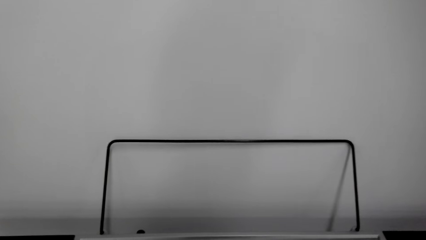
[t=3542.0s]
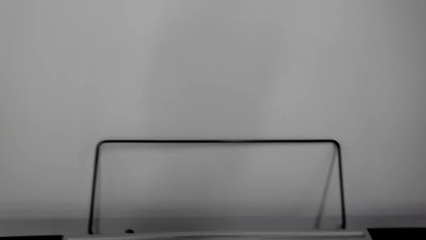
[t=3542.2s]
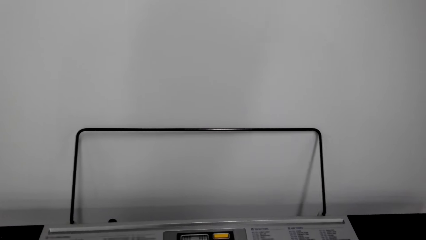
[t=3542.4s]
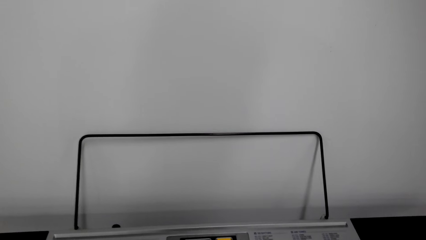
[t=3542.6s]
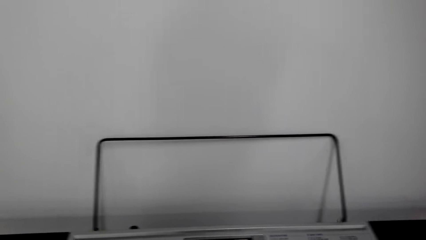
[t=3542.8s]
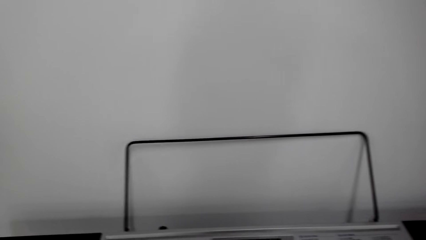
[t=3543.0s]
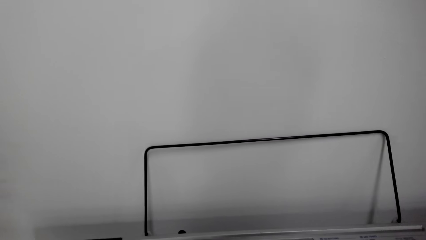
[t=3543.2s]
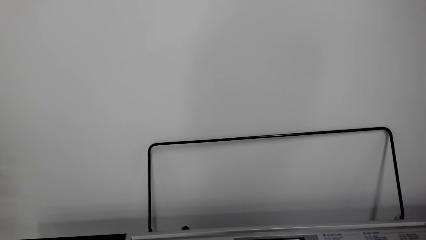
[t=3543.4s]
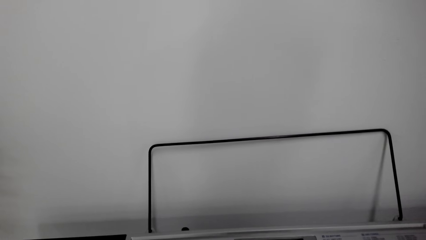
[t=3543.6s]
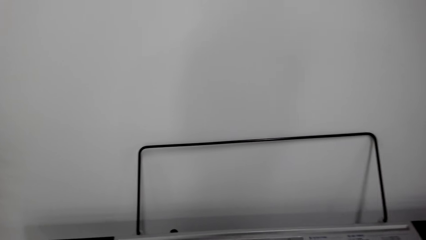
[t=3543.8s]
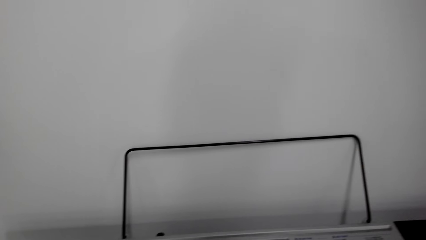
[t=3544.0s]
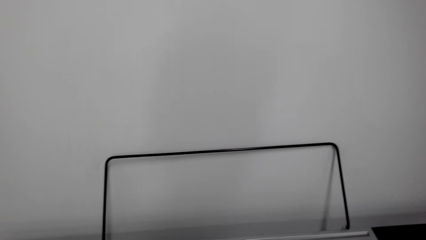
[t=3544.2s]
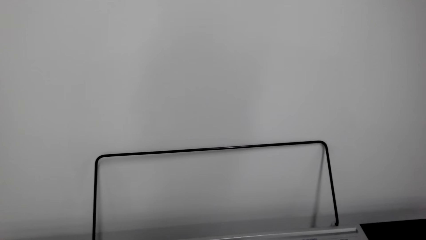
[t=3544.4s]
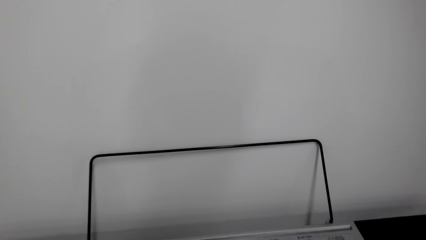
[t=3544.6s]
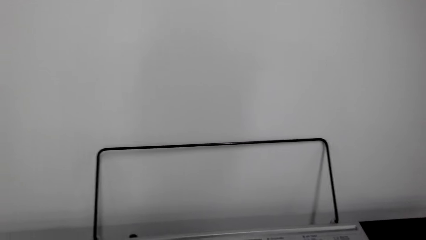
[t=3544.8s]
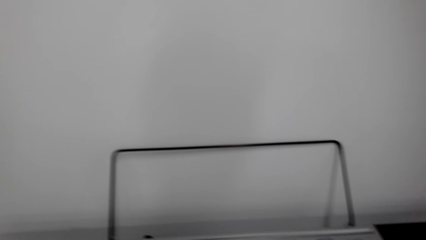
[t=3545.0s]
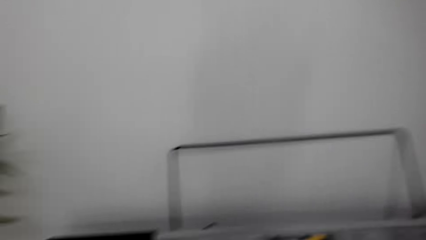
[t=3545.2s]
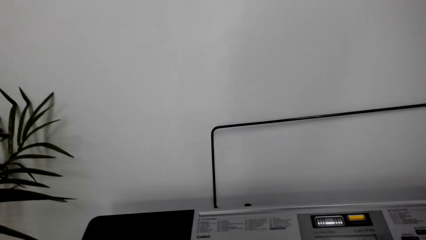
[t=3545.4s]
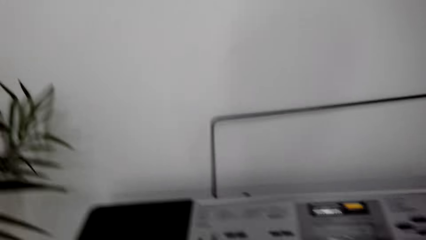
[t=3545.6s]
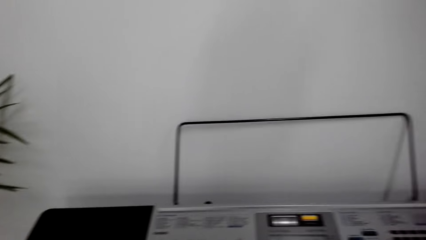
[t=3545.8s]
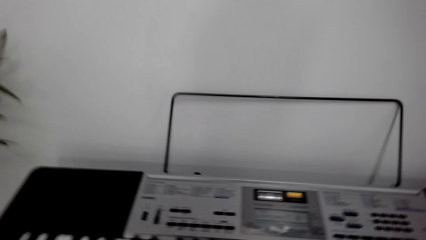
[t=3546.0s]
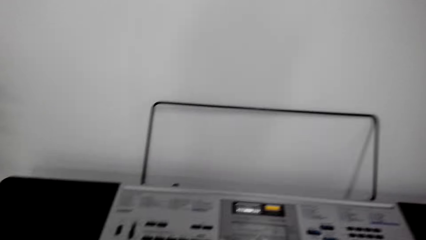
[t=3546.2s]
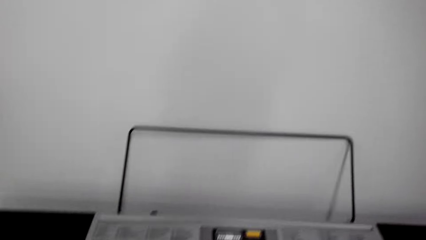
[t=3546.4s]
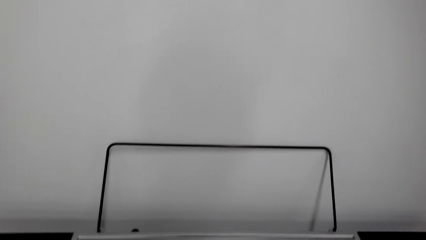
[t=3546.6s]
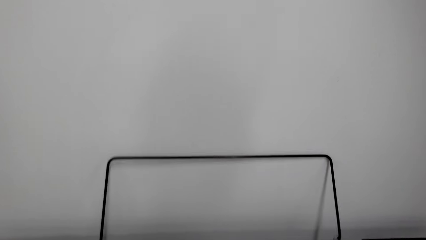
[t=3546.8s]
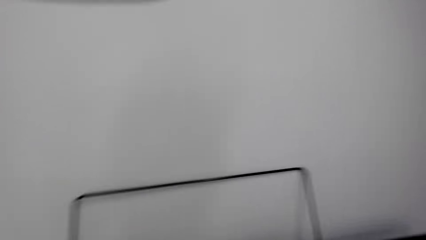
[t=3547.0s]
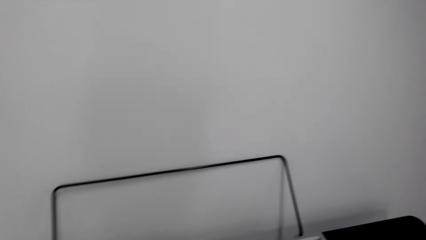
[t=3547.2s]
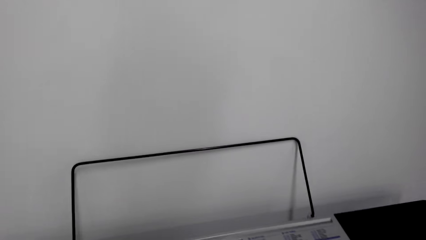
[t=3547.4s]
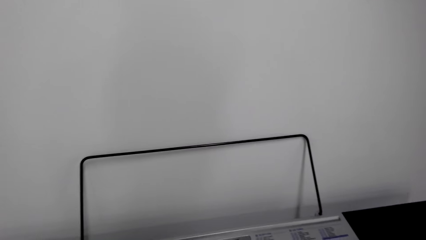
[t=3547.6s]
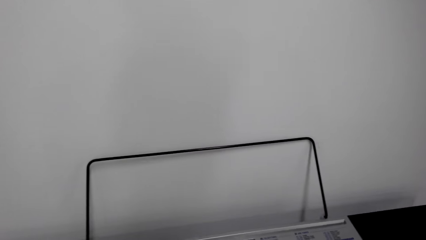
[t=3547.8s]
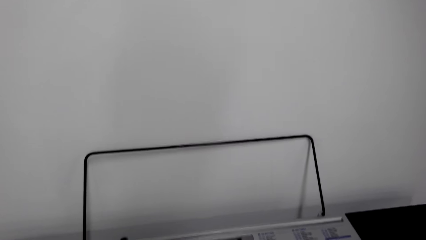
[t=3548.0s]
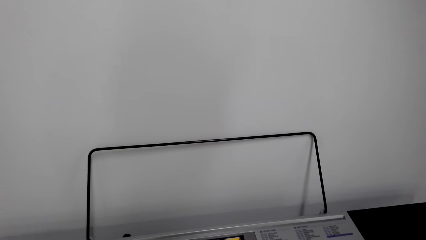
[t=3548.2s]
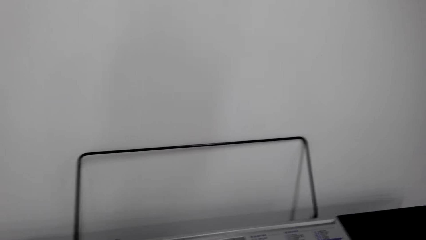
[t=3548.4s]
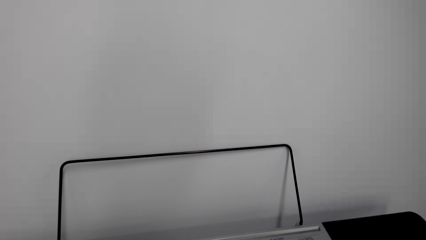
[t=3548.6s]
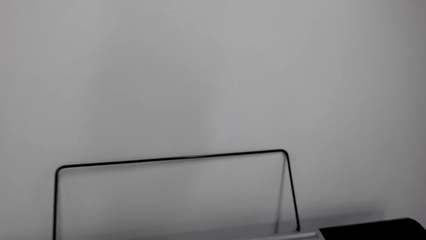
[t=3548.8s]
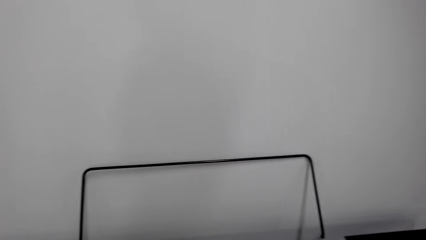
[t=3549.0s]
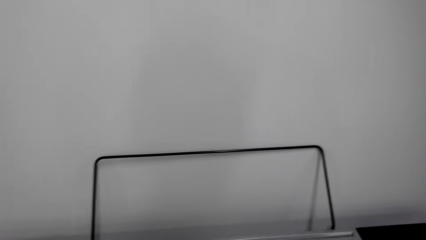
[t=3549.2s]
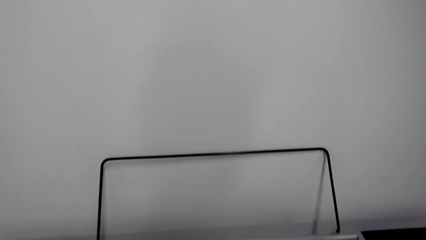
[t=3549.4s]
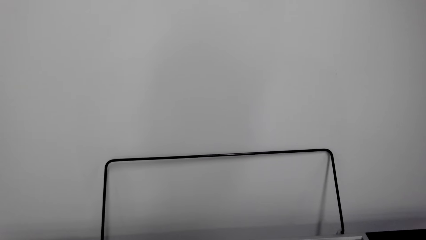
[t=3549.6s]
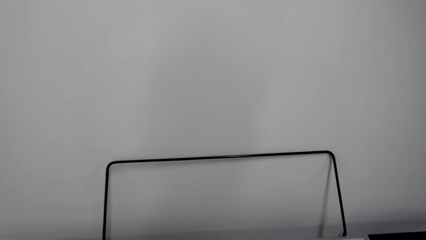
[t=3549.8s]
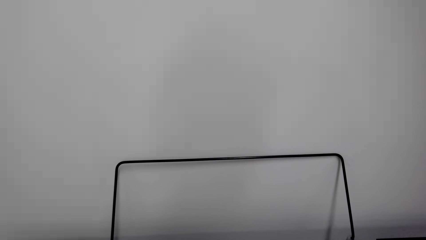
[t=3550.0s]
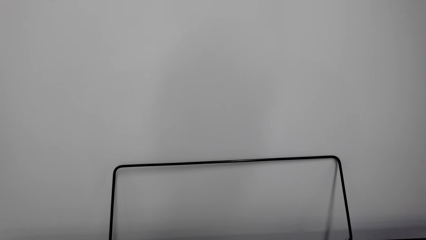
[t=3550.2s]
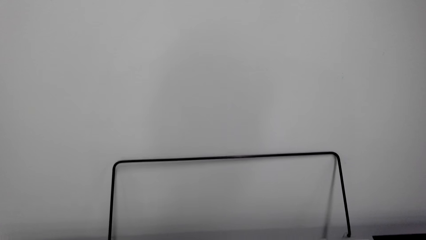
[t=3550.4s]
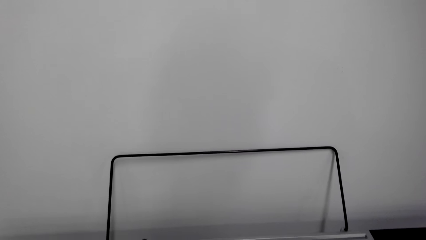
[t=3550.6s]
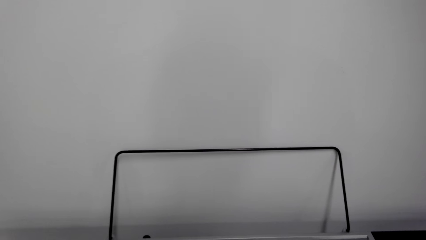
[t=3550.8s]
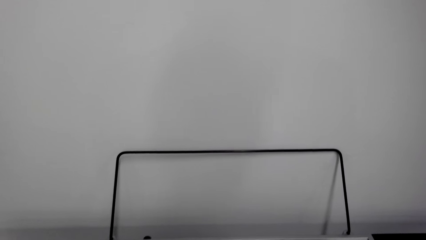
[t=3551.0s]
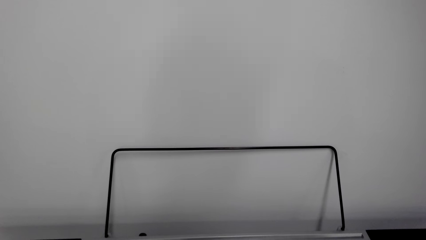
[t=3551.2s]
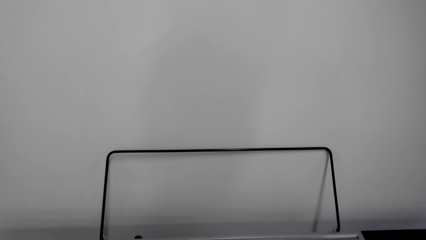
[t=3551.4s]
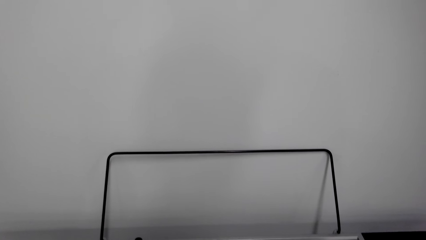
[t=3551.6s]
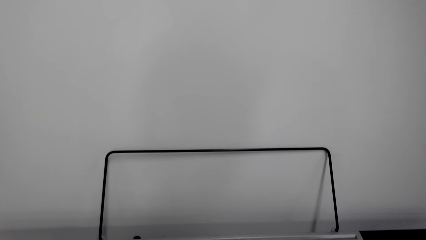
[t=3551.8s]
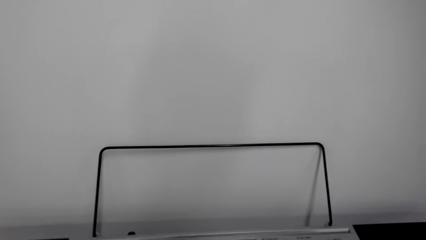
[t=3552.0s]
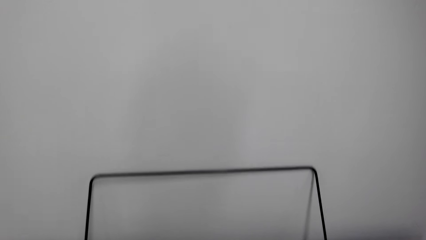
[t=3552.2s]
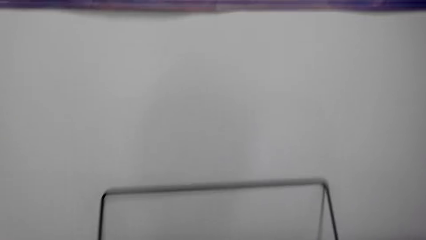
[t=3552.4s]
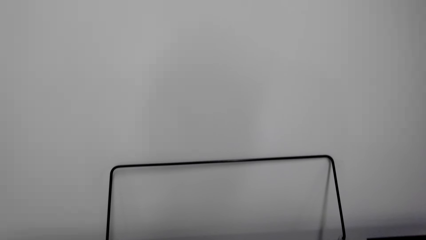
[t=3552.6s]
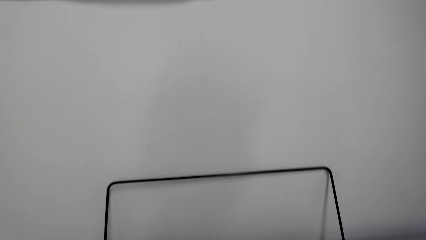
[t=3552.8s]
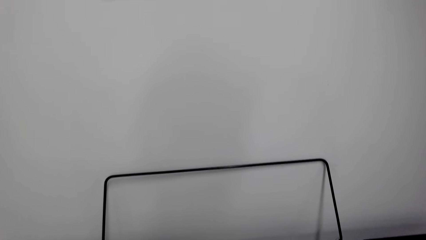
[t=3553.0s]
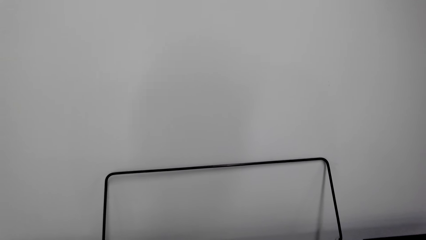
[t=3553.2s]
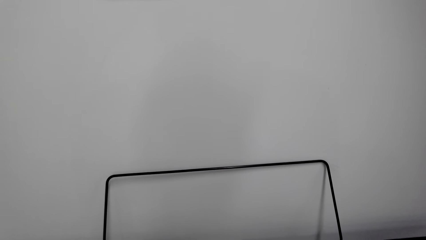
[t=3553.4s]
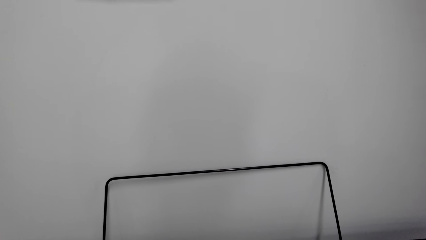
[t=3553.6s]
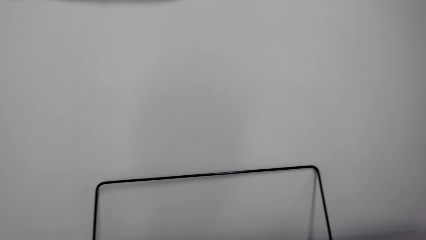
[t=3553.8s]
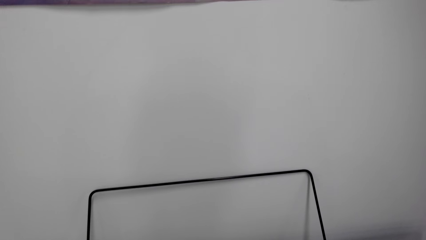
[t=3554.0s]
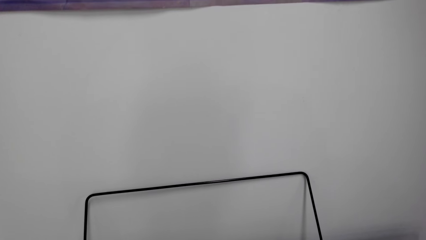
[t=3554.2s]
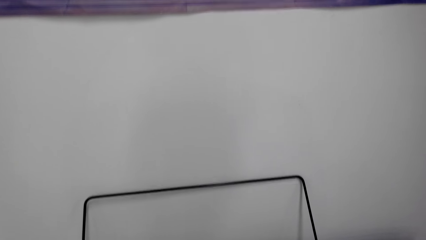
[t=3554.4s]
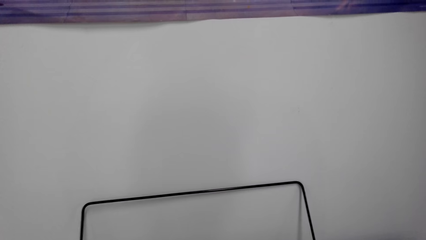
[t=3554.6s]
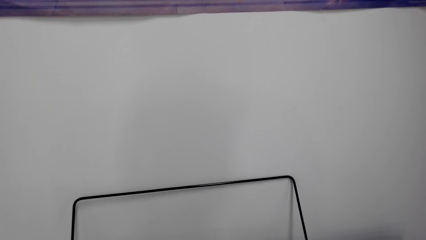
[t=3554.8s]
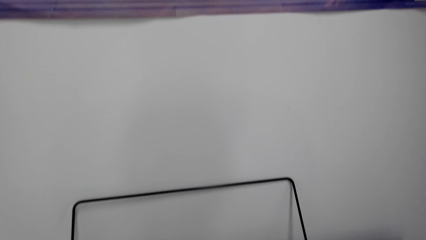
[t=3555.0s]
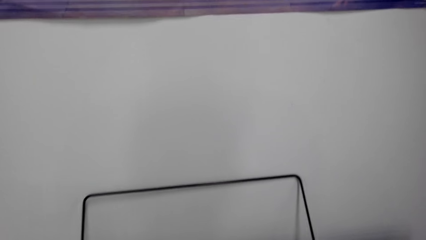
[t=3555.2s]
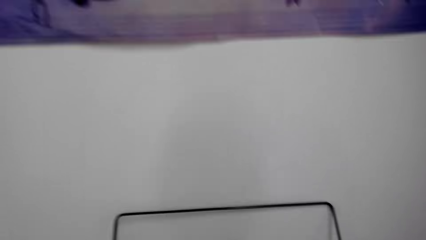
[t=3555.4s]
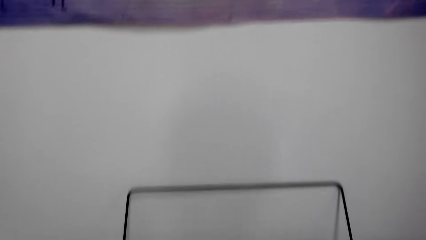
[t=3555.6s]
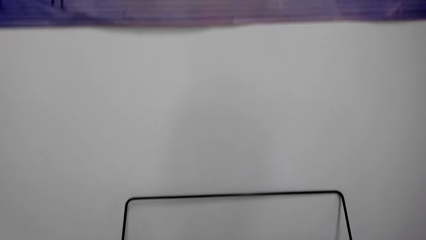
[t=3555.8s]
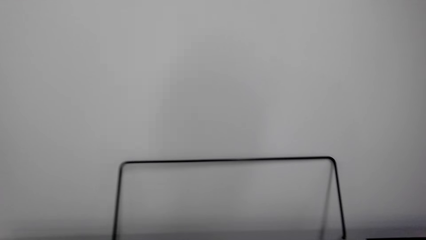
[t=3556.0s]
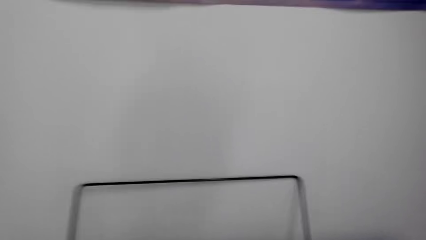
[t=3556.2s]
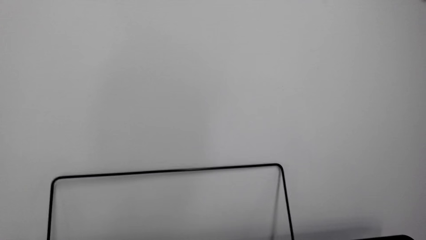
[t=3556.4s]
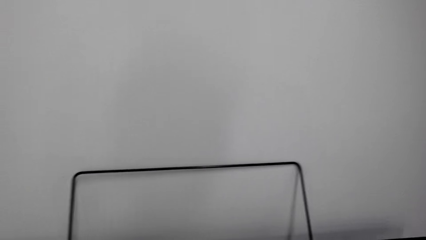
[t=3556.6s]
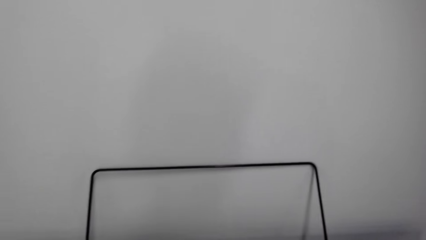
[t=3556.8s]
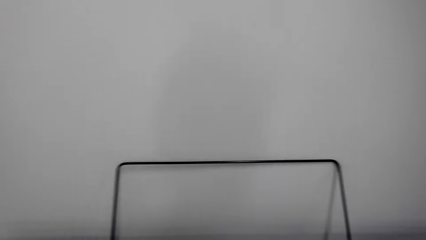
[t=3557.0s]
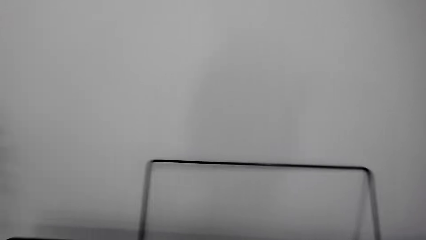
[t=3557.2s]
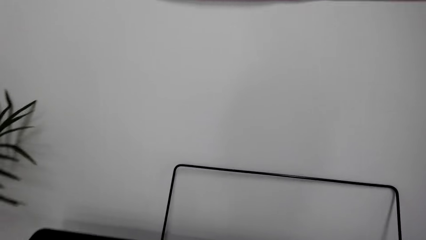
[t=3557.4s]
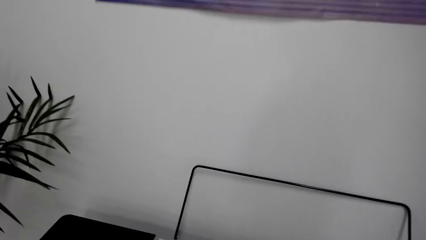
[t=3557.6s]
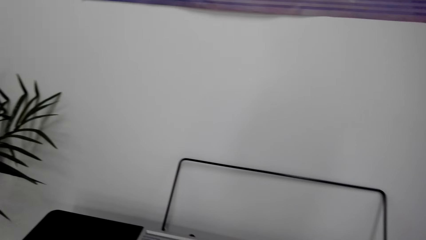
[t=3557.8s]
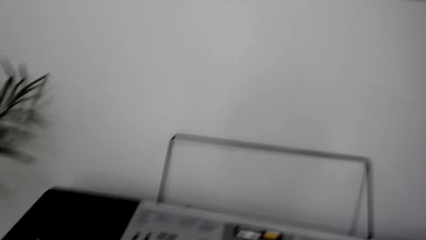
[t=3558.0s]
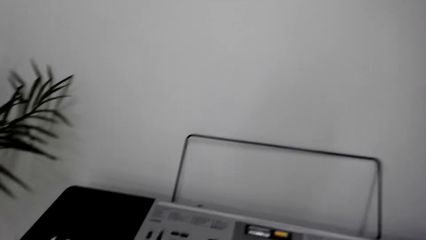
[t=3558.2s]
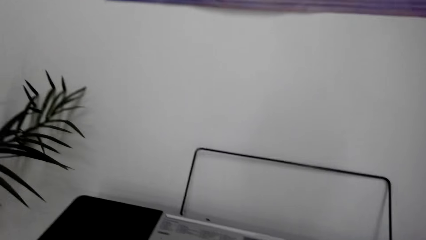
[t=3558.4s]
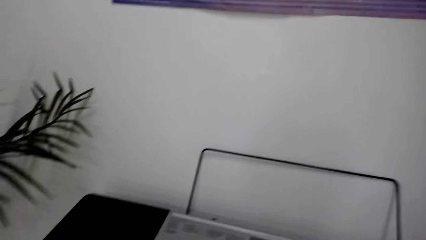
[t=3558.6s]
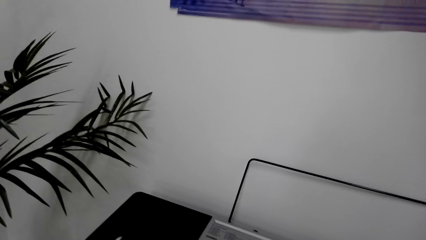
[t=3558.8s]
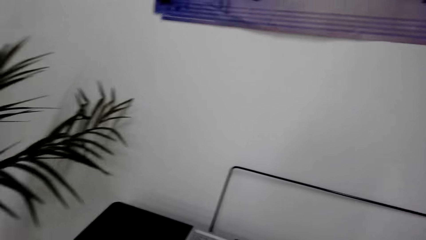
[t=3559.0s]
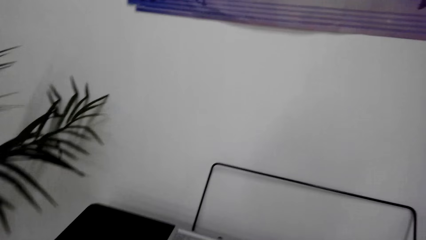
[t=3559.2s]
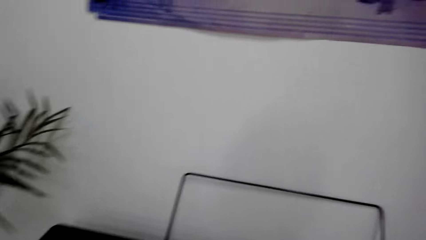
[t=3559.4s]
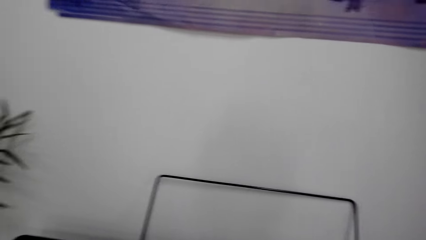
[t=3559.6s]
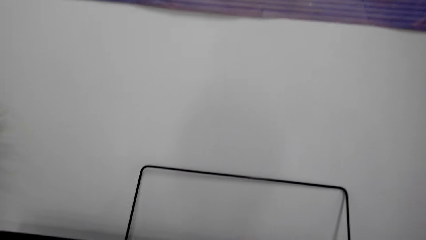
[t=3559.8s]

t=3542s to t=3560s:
A person talks with the camera wearer. The camera wearer looks around. They talk with the person. They talk with the person. The person talks with the camera wearer. The camera wearer talks with the person. They look around. They play the piano. They talk with the person. They look around.
